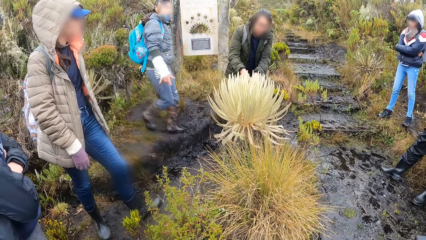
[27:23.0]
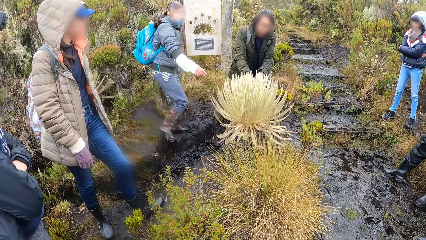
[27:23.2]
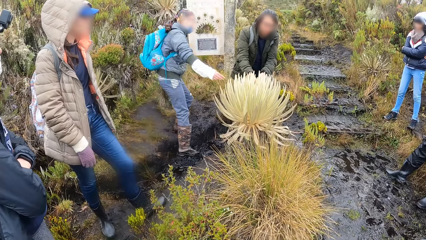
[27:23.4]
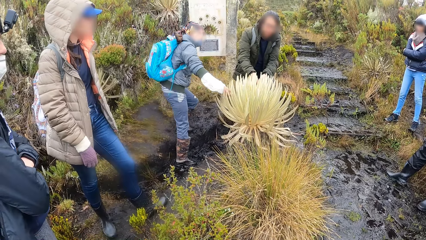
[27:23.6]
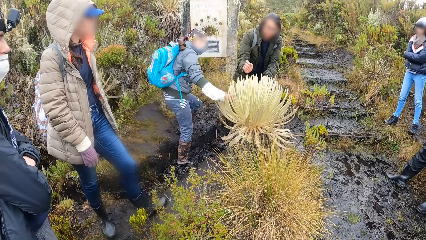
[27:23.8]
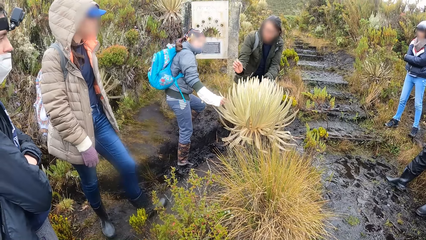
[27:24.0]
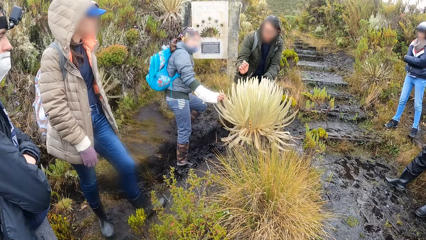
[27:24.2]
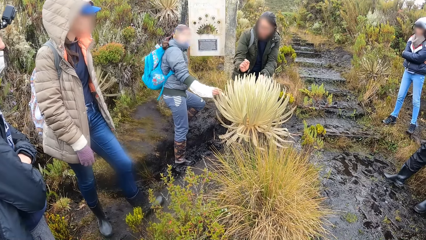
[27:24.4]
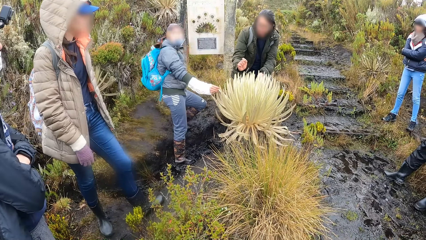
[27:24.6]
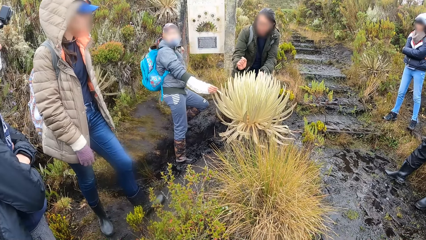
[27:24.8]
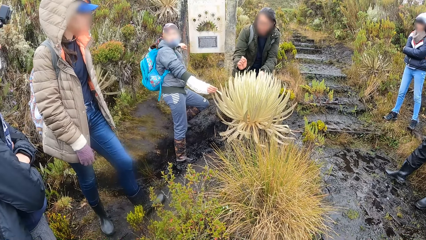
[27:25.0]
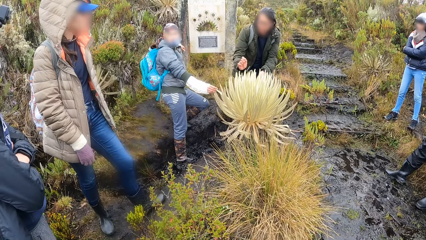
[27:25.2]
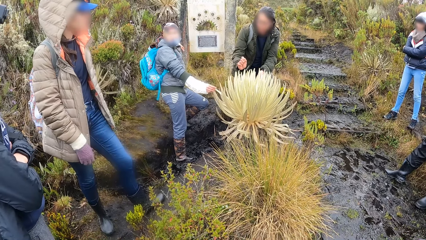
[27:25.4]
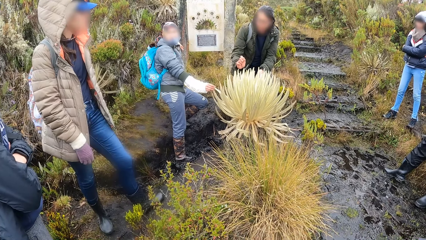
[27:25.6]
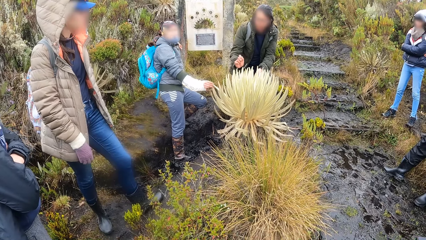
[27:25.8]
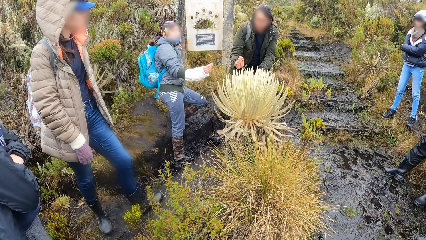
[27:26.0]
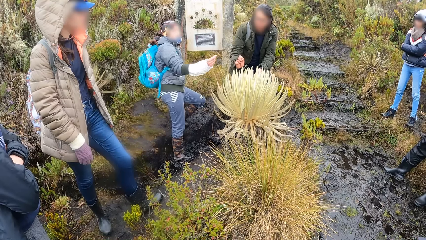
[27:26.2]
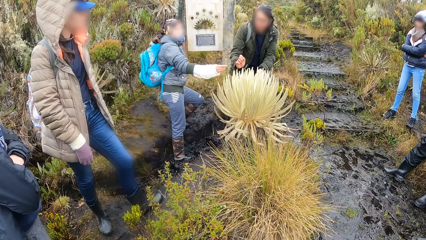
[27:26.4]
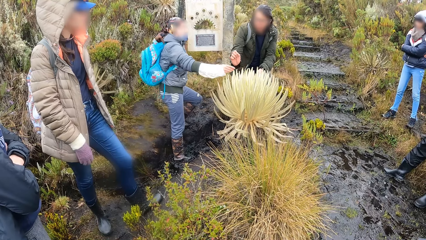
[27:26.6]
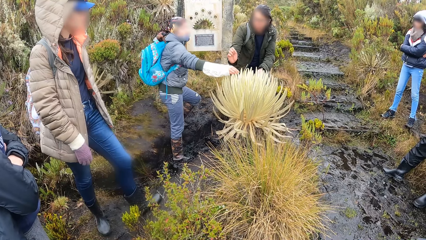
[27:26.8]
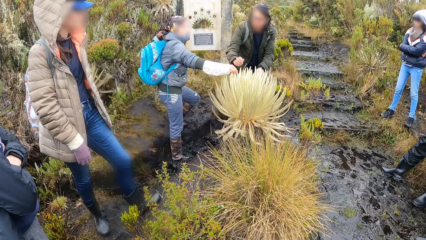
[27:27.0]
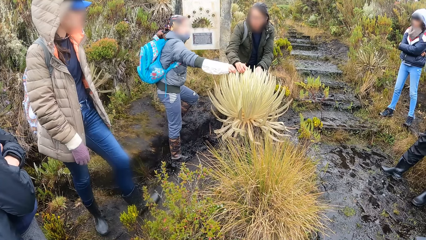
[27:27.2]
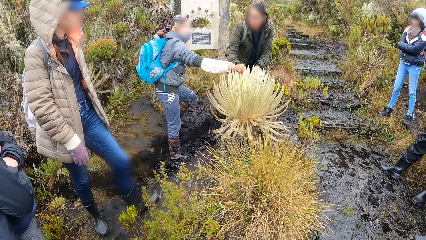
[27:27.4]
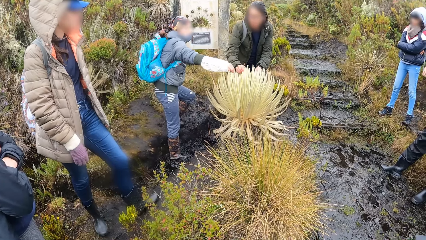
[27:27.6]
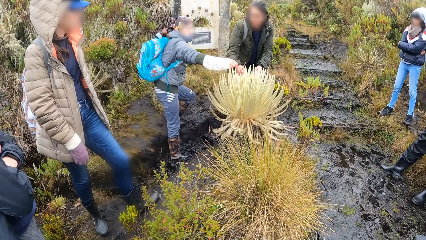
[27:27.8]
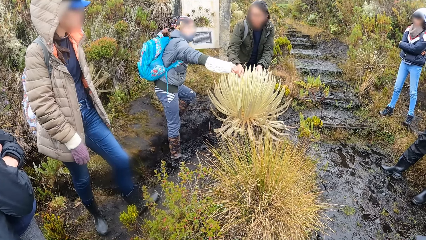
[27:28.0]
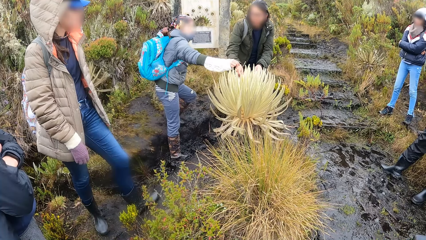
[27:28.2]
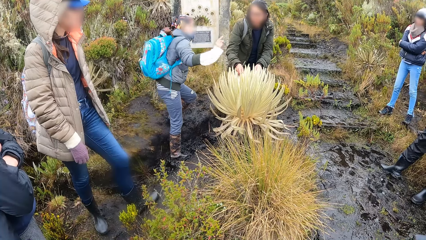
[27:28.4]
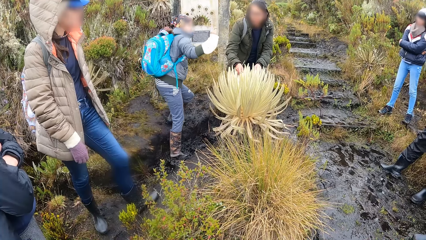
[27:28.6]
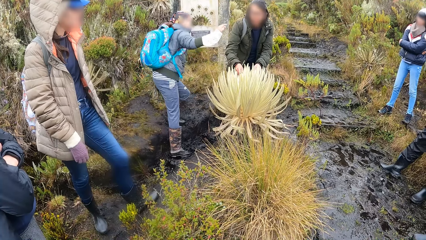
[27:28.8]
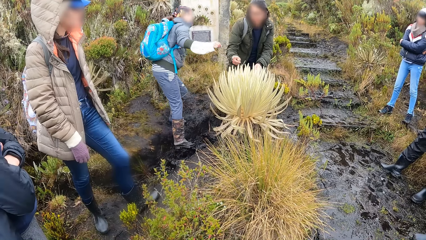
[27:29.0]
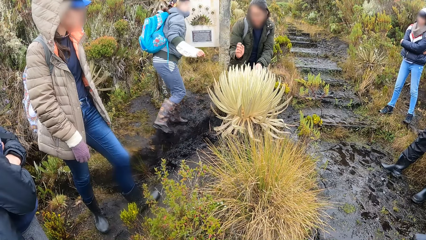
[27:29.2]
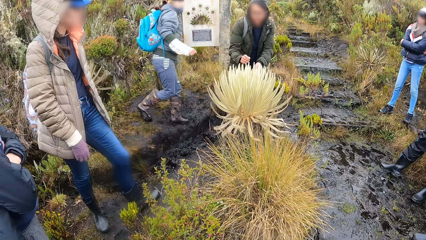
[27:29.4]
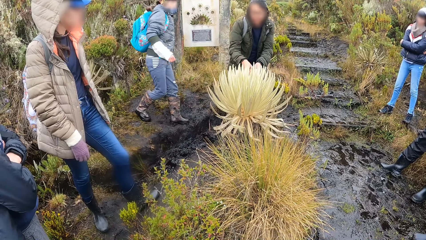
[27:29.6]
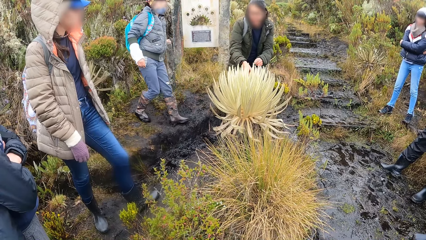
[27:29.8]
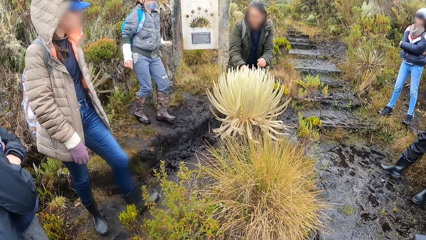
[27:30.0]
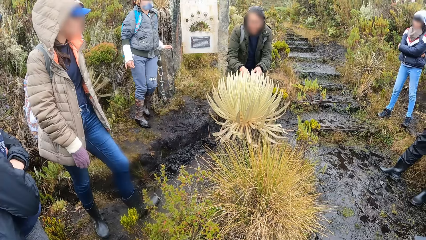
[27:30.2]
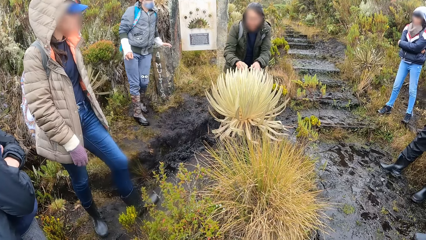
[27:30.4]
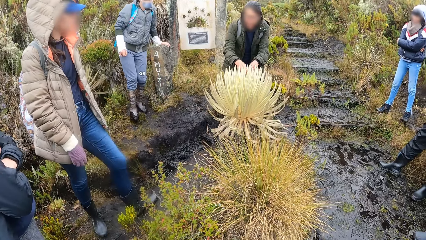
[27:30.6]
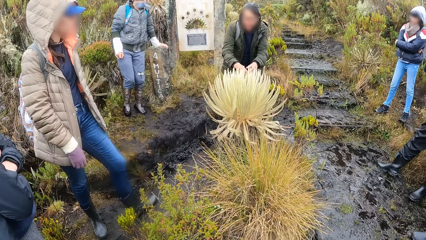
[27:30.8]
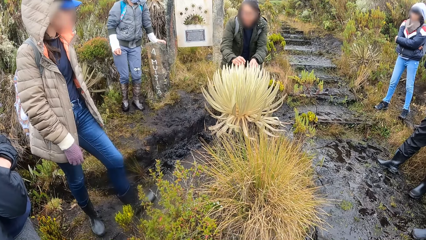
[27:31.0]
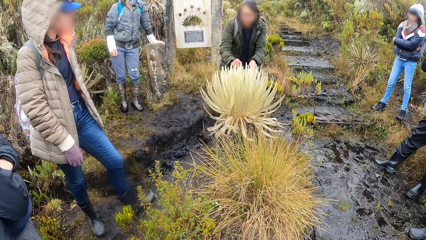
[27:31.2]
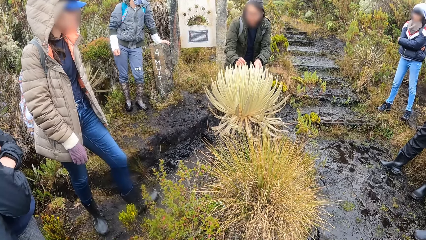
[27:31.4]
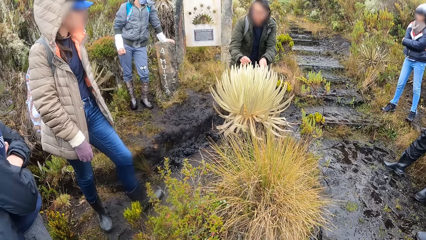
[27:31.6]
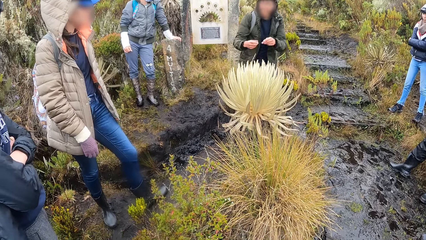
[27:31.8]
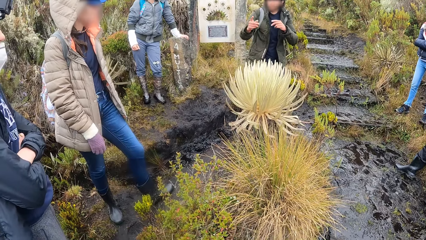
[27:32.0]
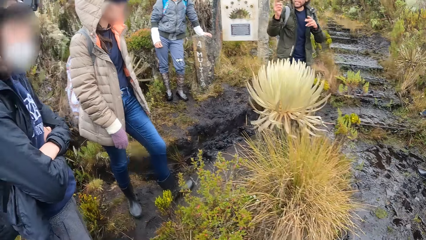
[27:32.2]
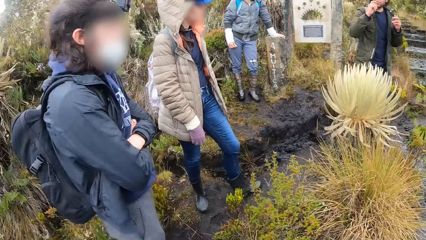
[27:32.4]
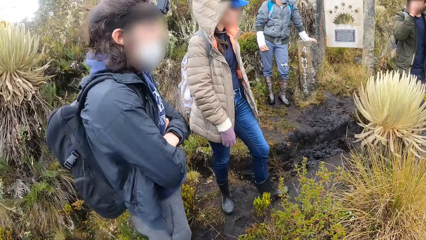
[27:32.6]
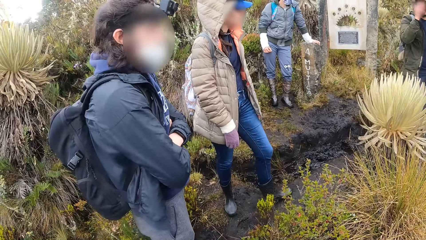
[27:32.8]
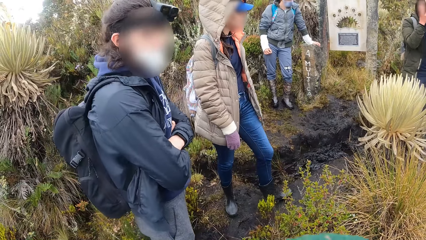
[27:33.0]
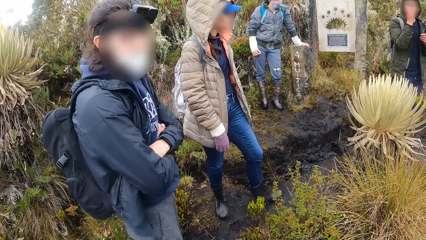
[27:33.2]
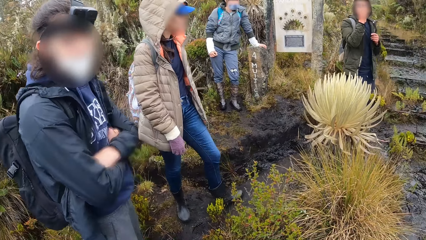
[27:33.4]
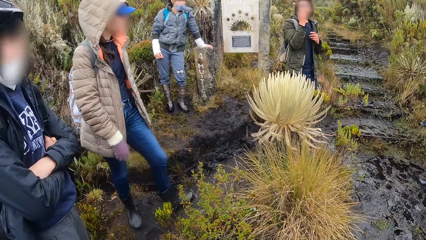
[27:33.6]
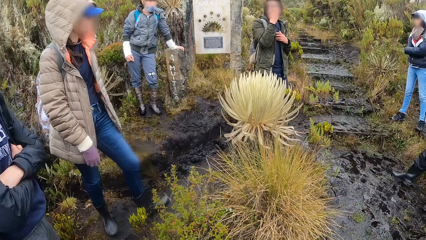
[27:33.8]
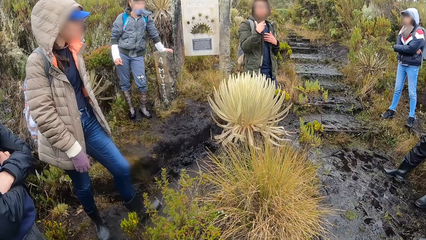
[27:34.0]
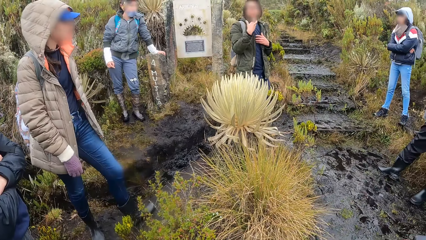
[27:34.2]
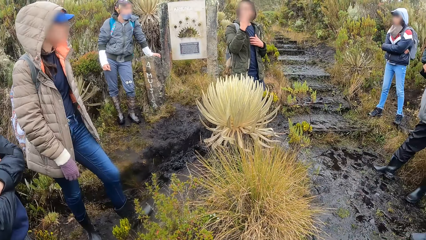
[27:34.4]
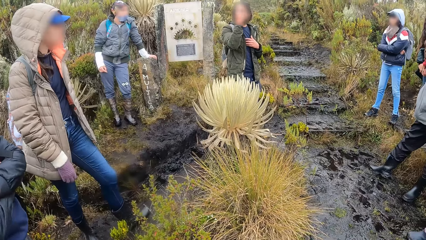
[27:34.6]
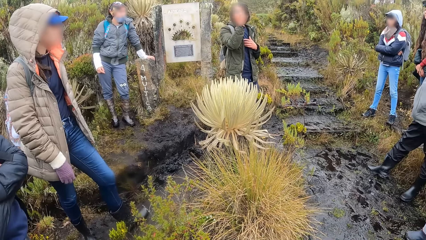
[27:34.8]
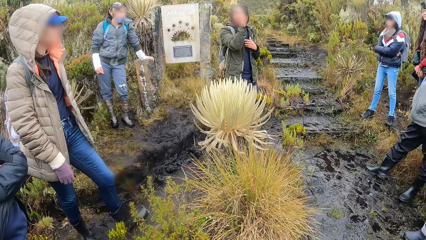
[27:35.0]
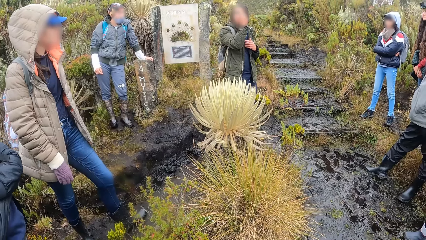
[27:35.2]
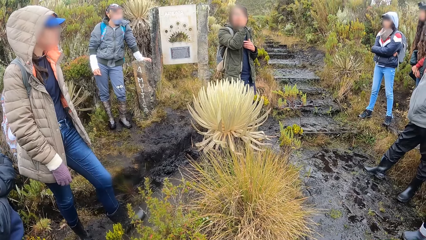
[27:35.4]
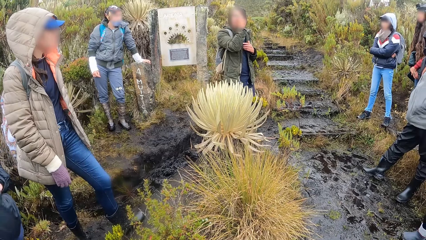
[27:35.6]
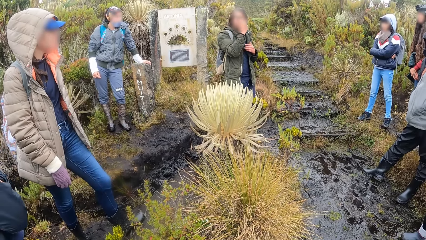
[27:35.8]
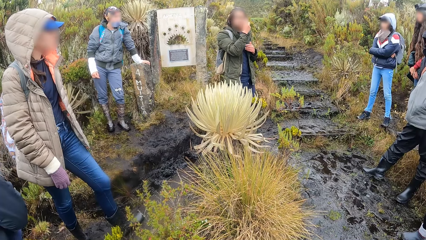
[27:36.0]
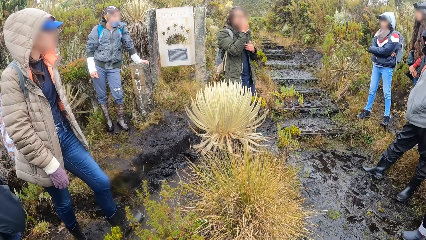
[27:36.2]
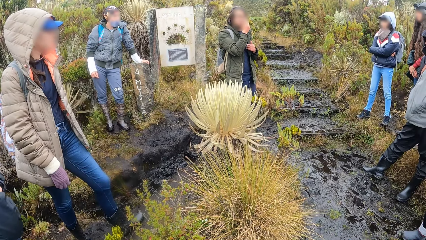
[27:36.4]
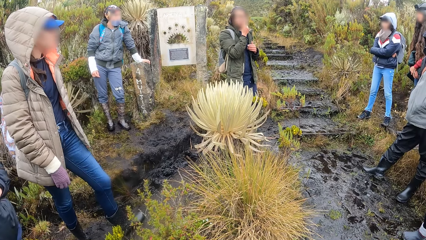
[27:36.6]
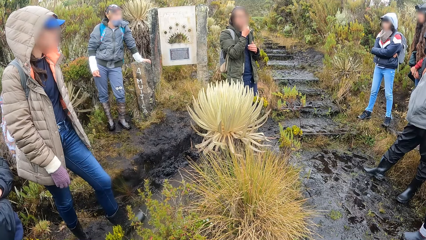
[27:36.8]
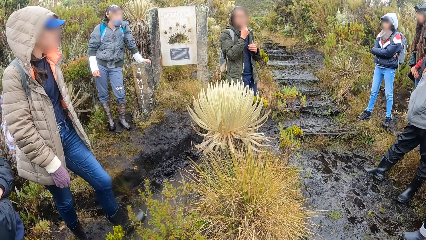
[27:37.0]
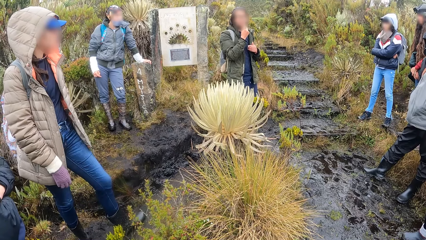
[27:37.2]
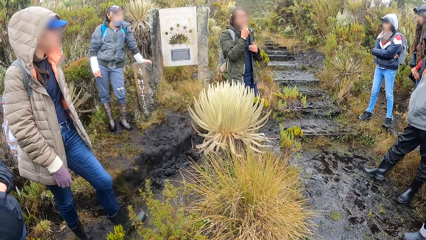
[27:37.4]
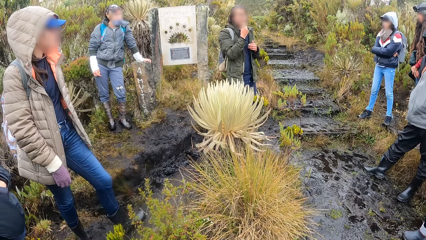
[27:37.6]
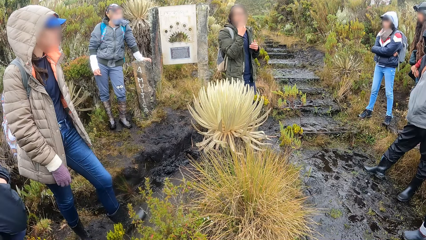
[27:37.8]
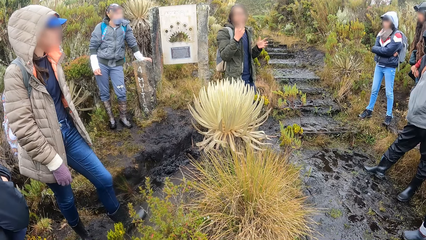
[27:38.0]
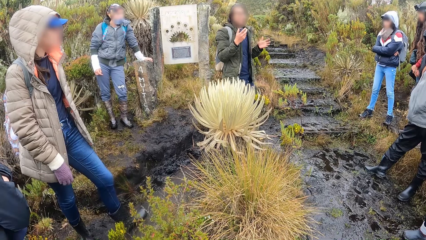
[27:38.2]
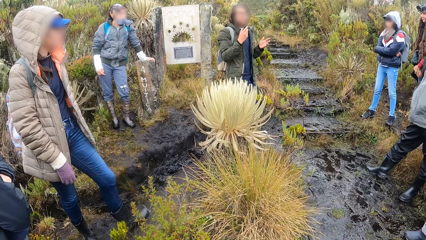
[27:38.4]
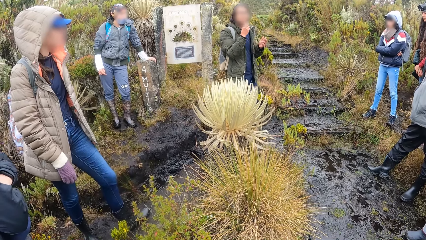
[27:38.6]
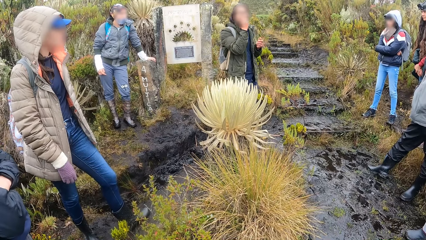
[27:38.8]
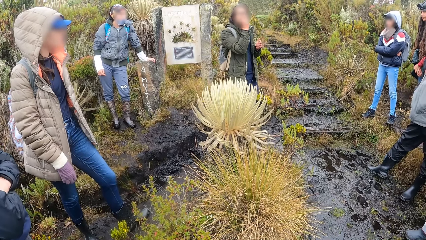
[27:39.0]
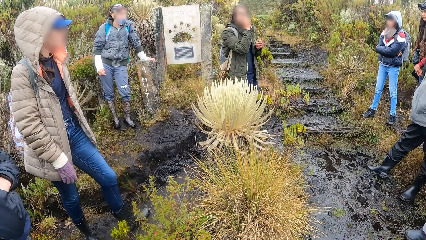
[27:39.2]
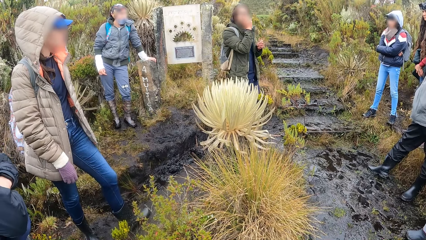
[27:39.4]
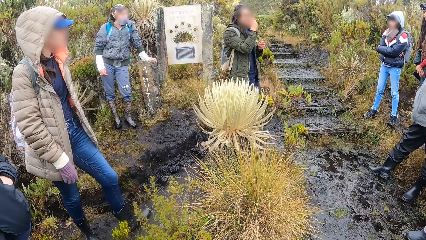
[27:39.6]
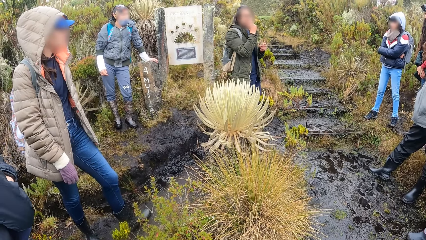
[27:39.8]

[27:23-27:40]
The woman touches the knap weed with her right hand. A lady holds the sisal plant. The man interacts with the woman. The camera wearer dialogues with the lady. Another lady holds the sisal plant. The man touches his face with his right hand. The other lady dialogues with the camera wearer.
